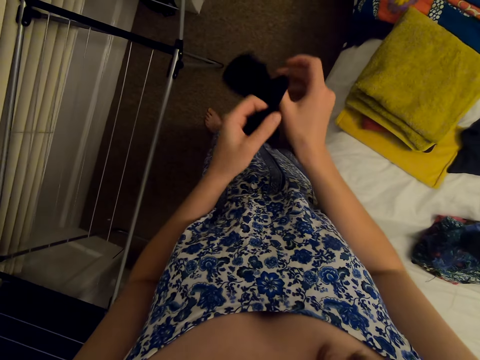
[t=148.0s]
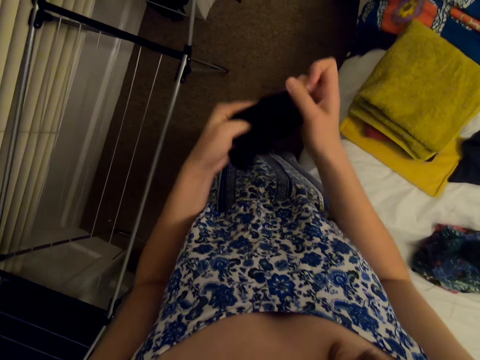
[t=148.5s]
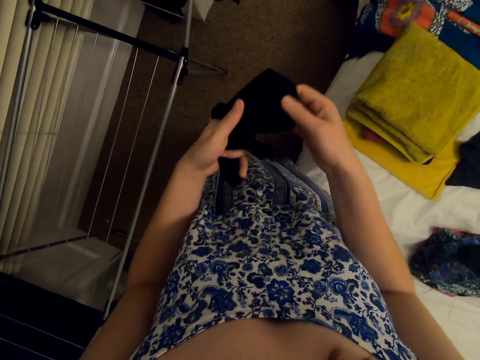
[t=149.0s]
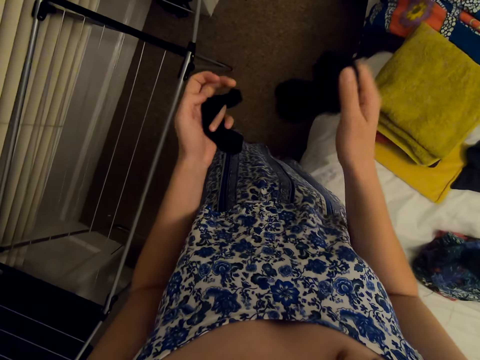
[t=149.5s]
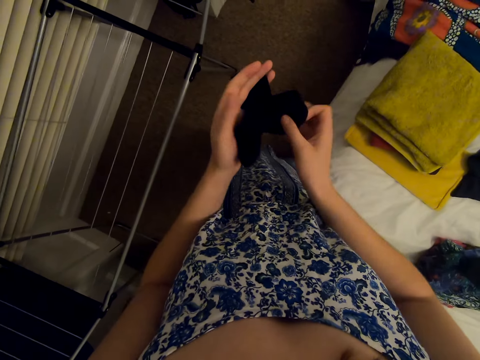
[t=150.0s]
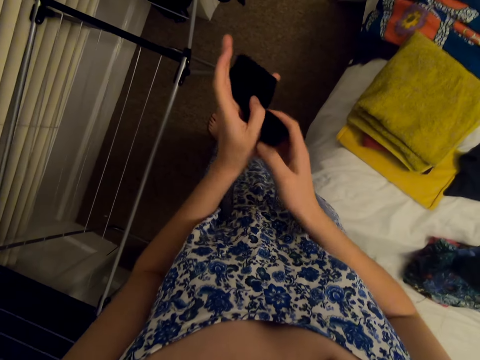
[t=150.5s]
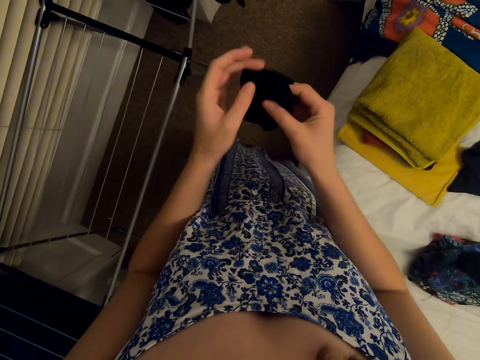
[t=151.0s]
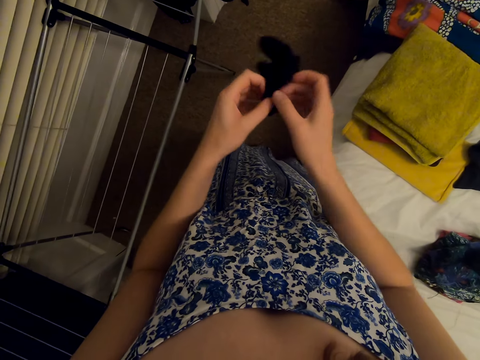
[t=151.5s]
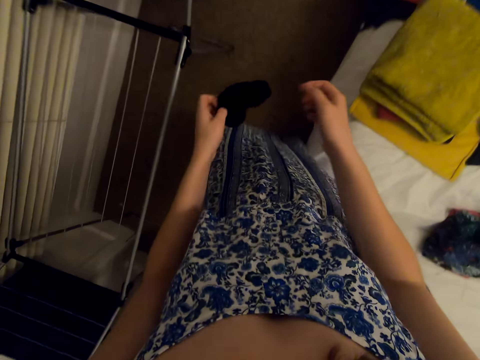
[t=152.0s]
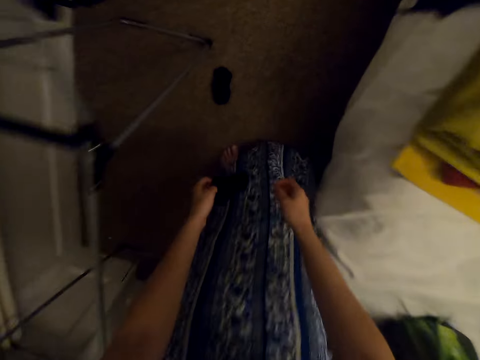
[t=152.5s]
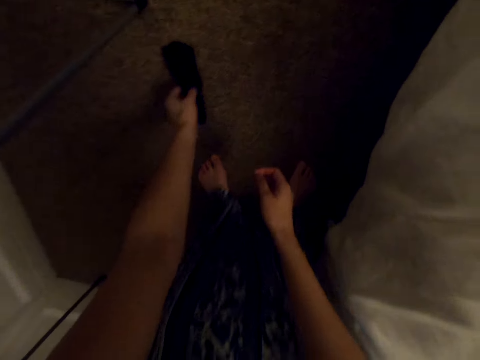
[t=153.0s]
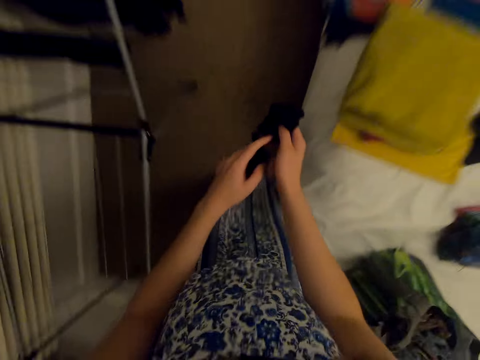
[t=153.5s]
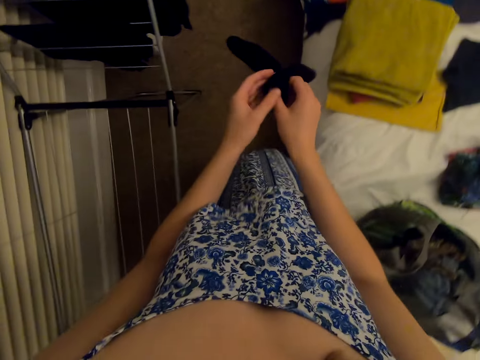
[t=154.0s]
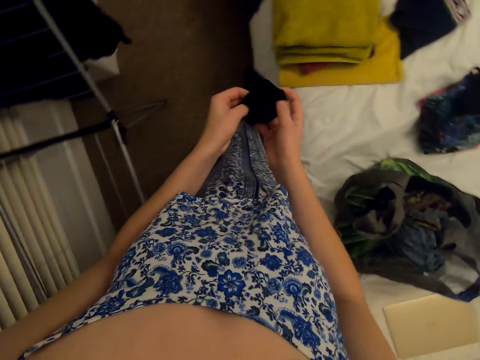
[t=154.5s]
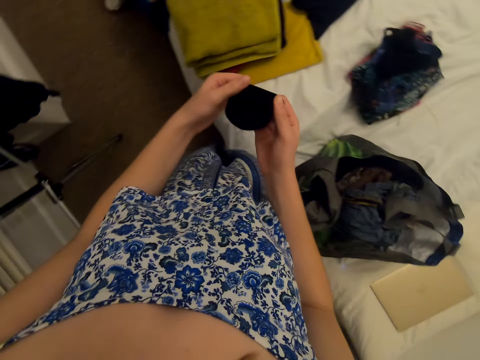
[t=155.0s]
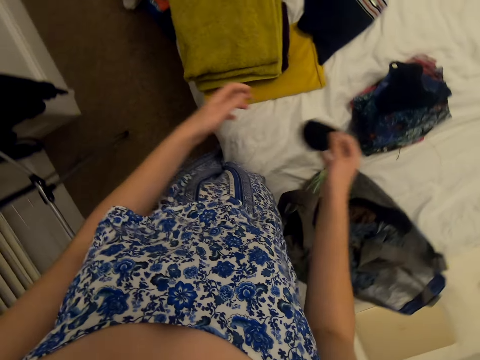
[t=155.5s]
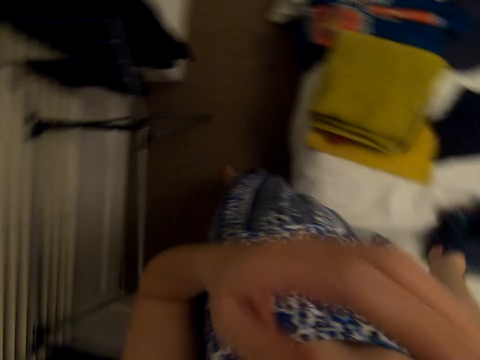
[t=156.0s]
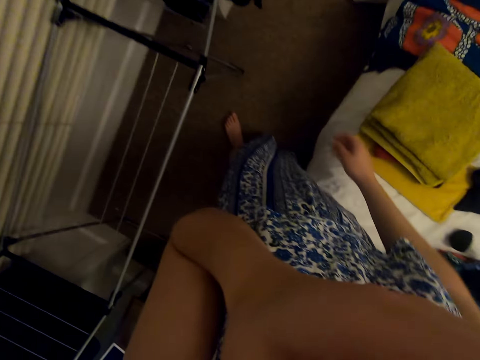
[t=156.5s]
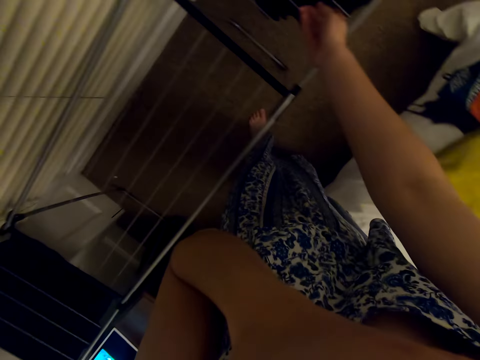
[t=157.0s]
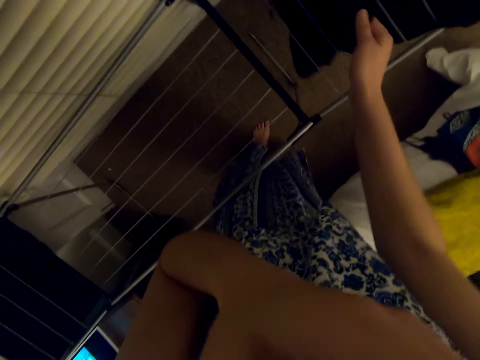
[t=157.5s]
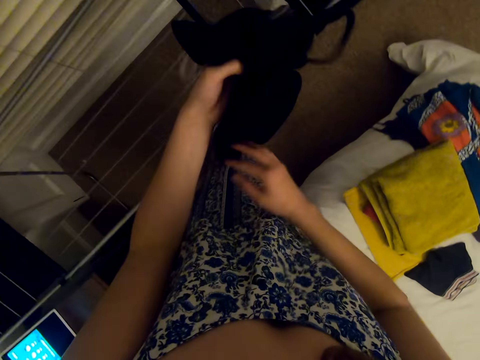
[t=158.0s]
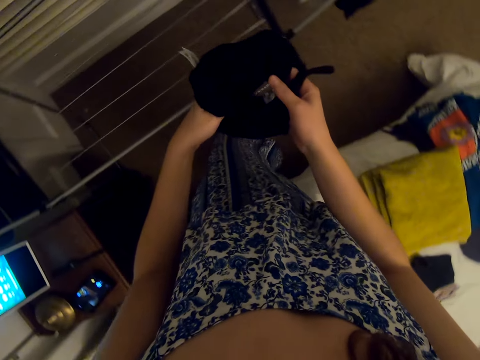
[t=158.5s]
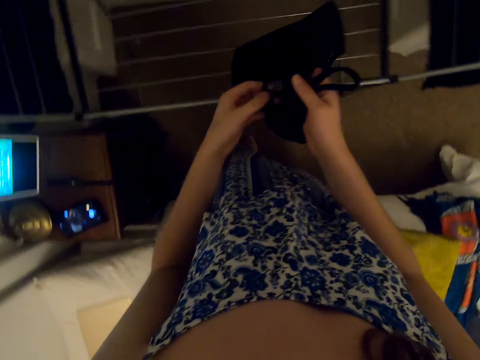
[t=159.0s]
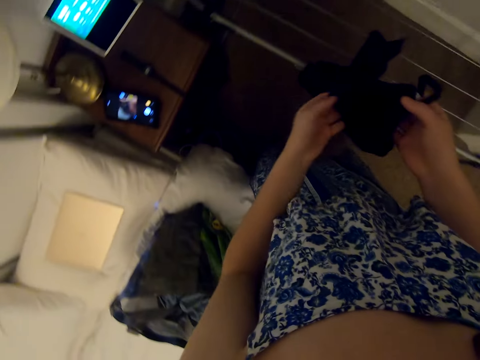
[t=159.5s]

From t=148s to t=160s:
The camera wearer drops the socks. They pick the socks. They put the socks together. They put the socks on the bed. They pick a cloth from the rack.

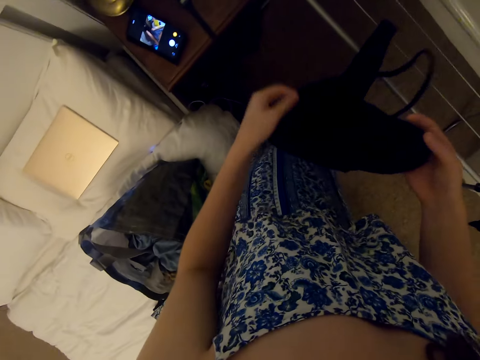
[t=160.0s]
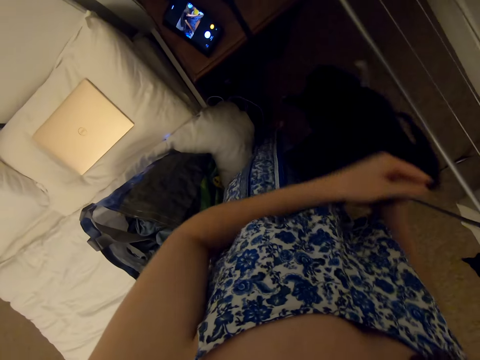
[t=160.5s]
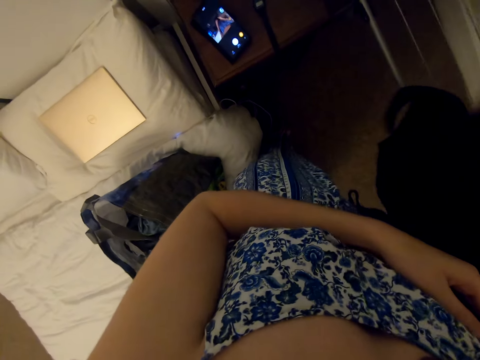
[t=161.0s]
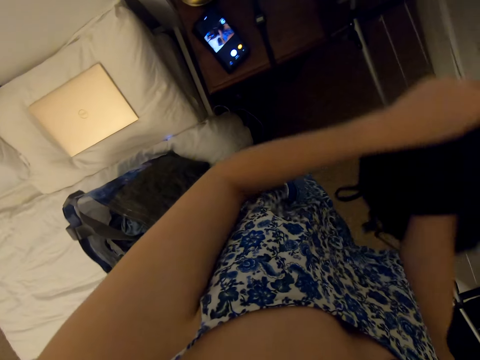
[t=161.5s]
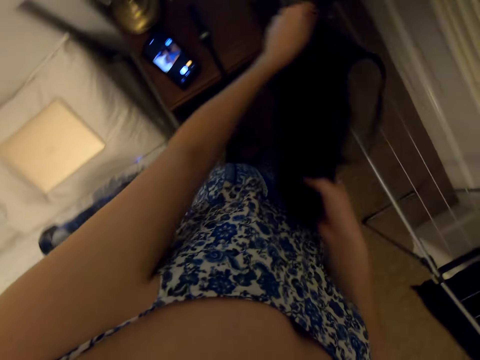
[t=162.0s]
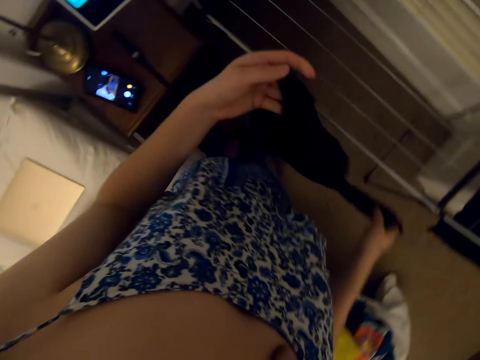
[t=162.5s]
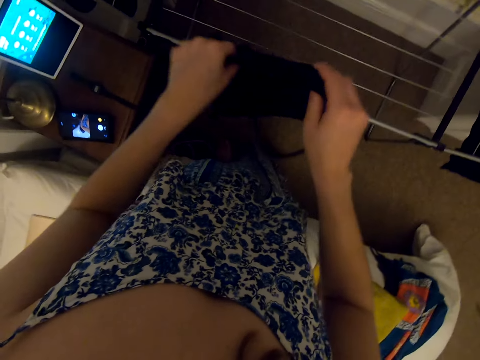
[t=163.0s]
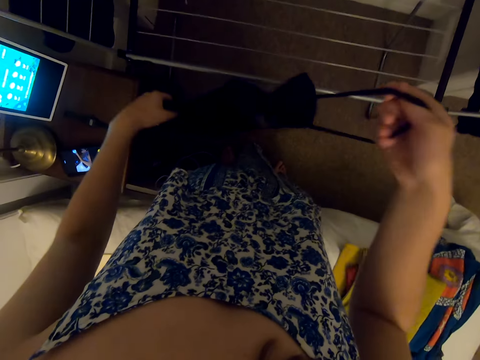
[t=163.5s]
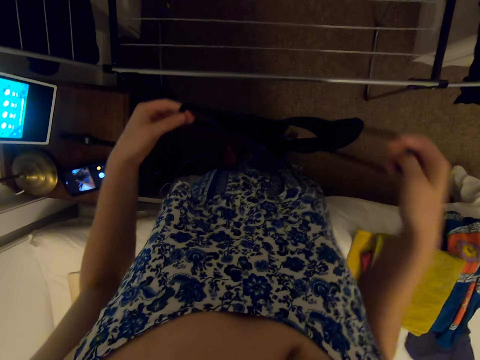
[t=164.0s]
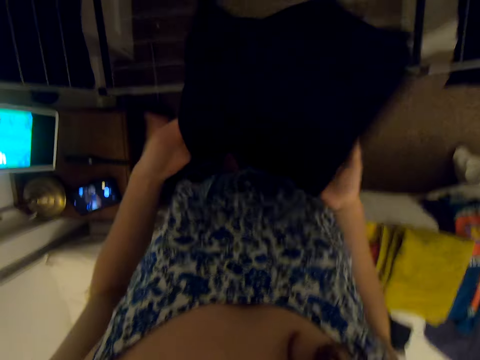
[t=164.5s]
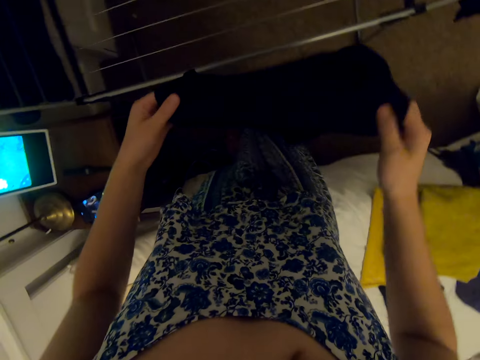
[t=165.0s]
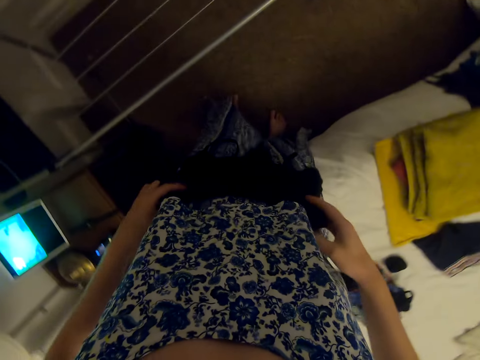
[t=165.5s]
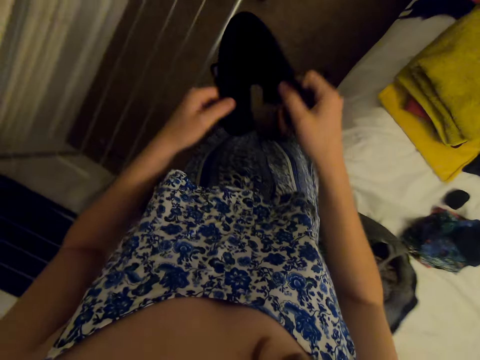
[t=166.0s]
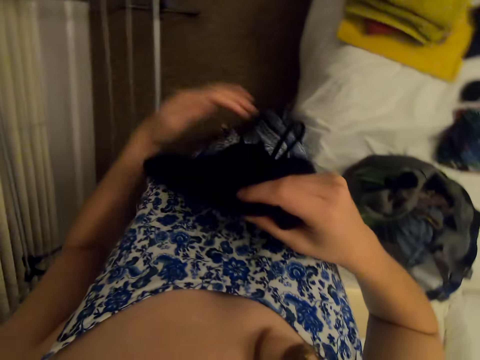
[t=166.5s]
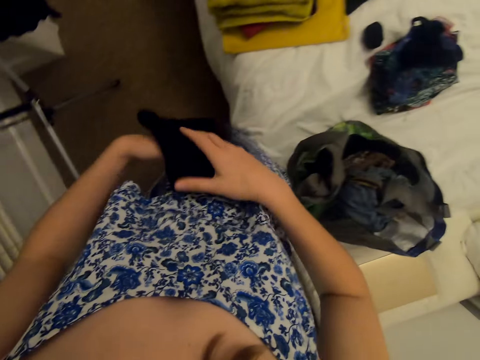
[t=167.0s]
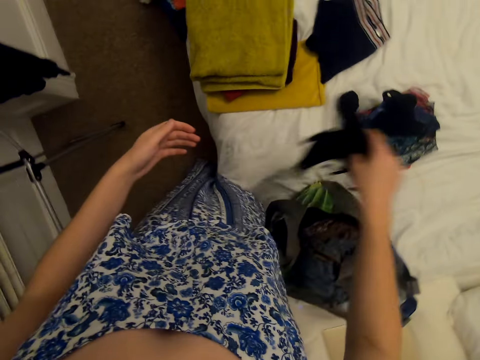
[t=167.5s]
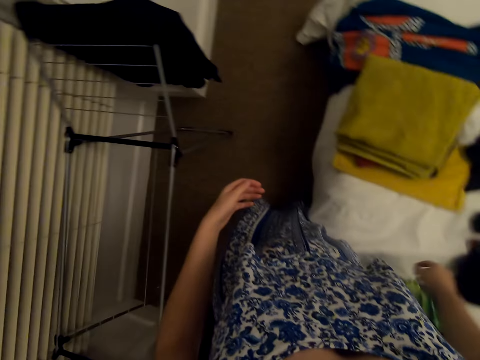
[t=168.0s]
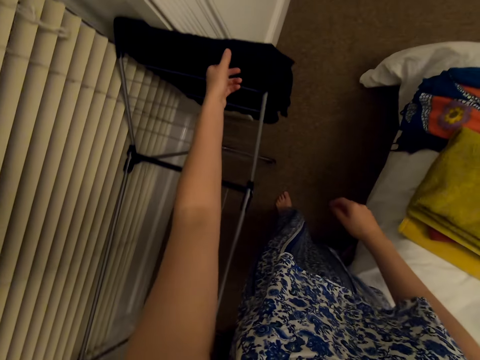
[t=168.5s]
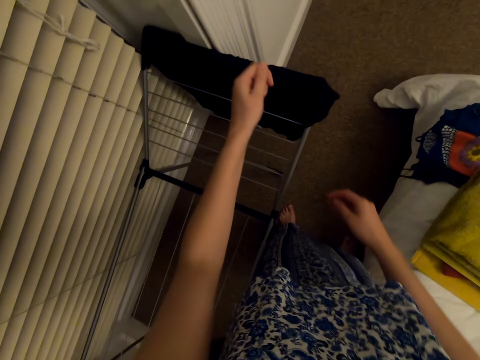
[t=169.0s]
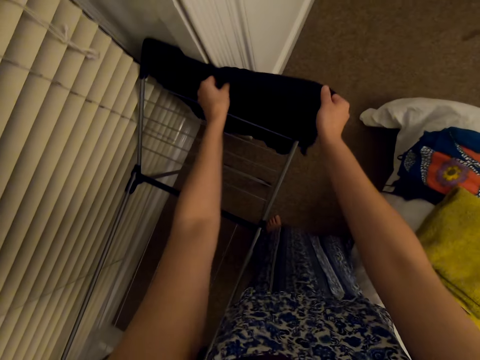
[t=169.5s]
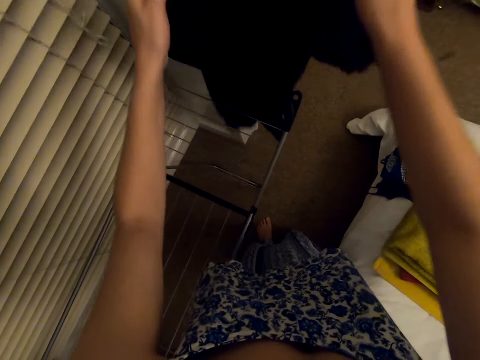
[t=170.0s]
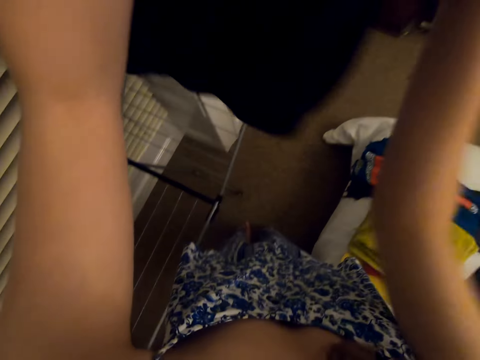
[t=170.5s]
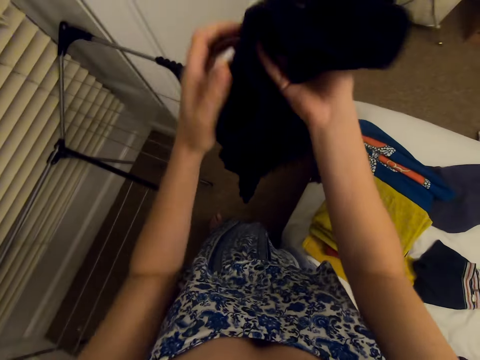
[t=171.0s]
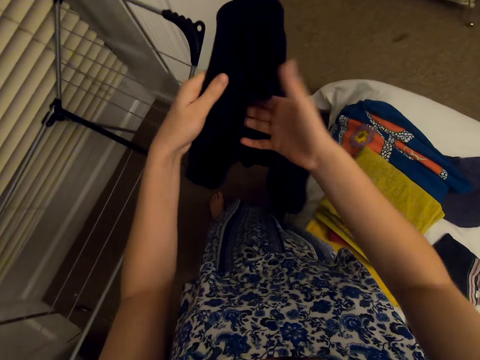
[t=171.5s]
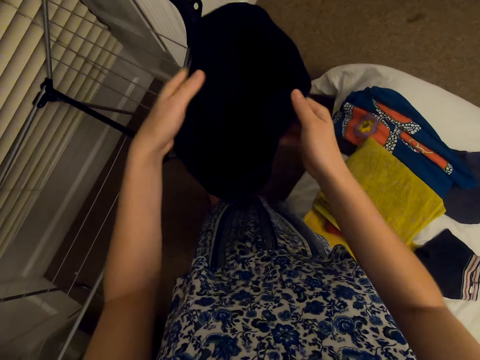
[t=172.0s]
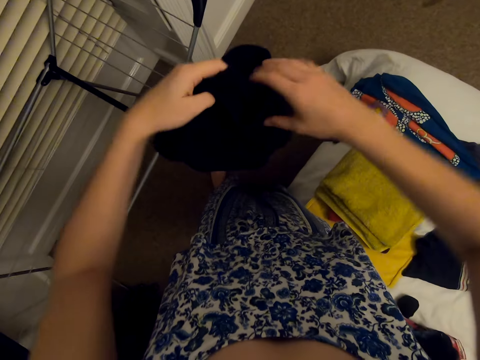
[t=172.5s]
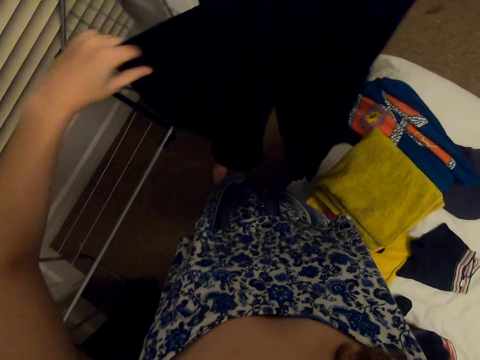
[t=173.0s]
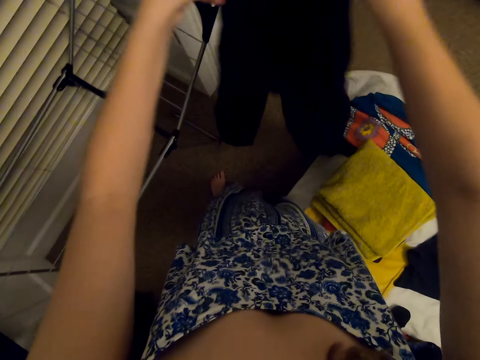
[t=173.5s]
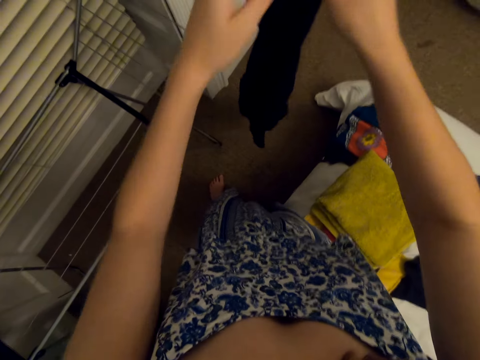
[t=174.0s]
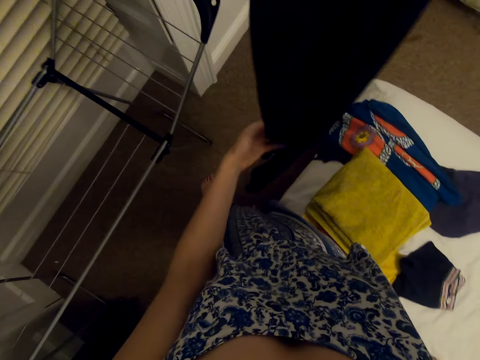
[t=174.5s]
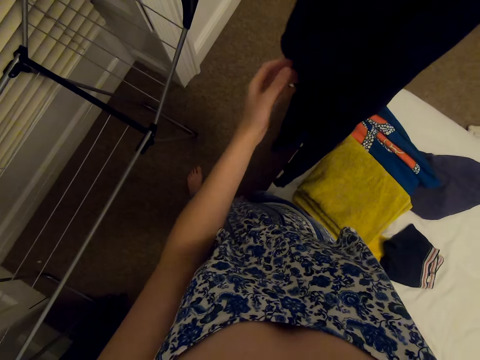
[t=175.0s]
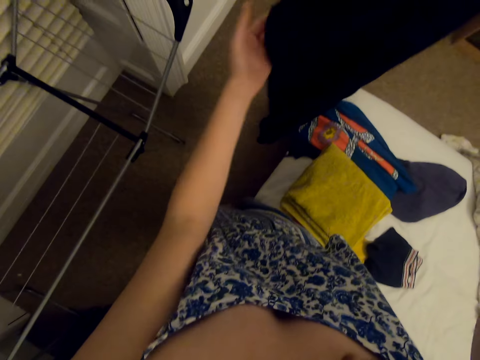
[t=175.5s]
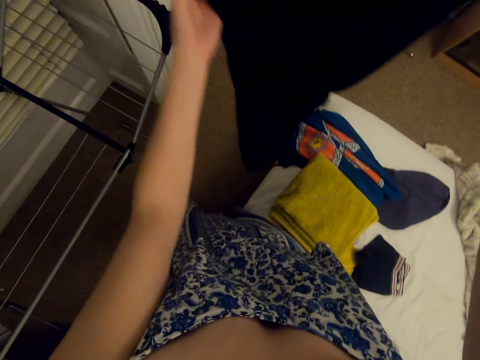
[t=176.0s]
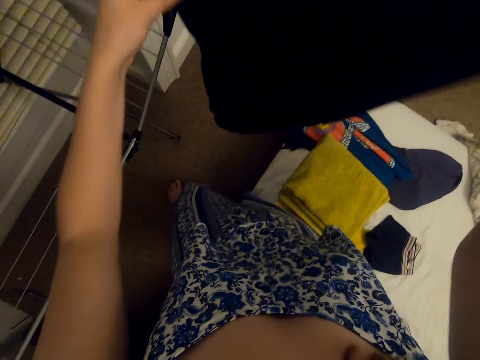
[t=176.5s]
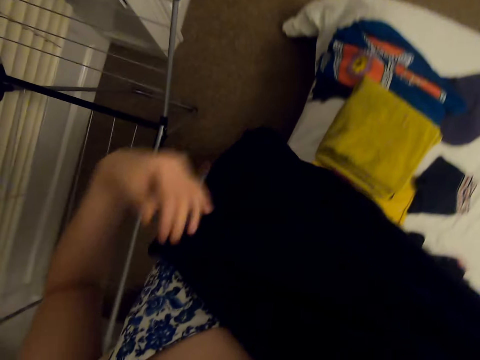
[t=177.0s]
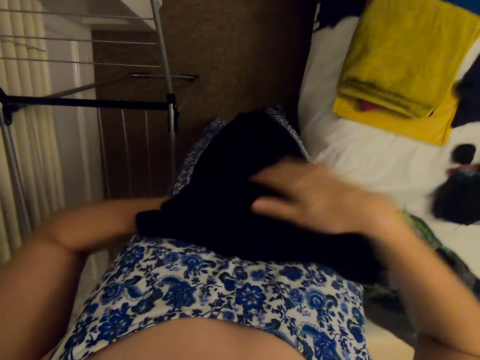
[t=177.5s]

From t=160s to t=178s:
The camera wearer turns the cloth inside out. They fold the cloth. They put the cloth on the bed. They pick a trouser from the rack. They fold the trouser.
